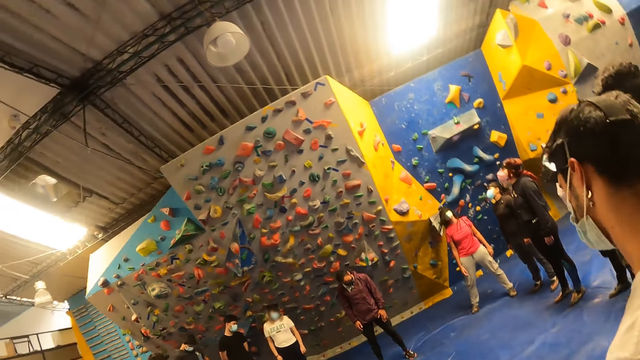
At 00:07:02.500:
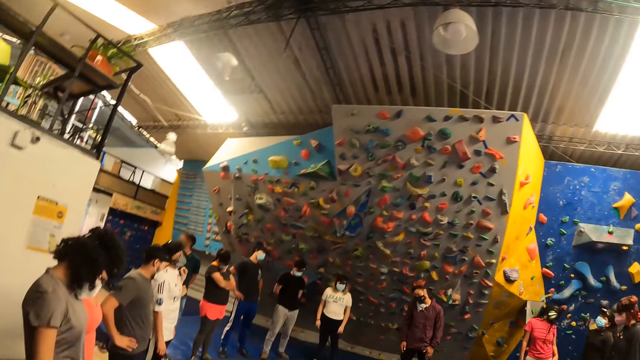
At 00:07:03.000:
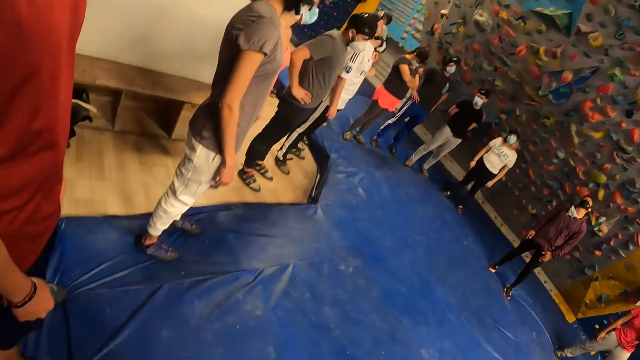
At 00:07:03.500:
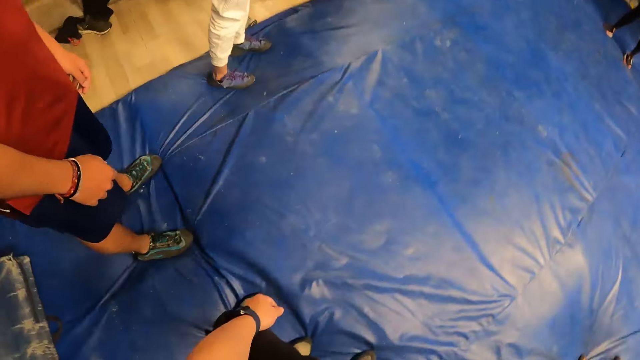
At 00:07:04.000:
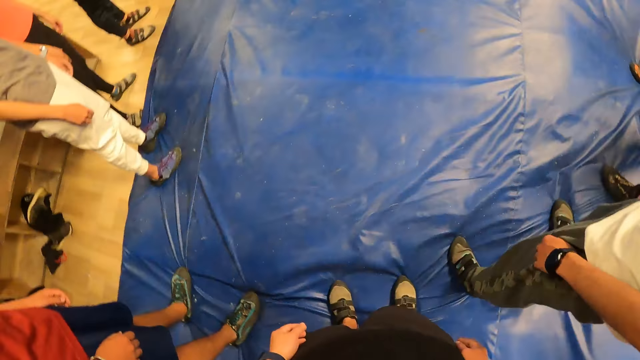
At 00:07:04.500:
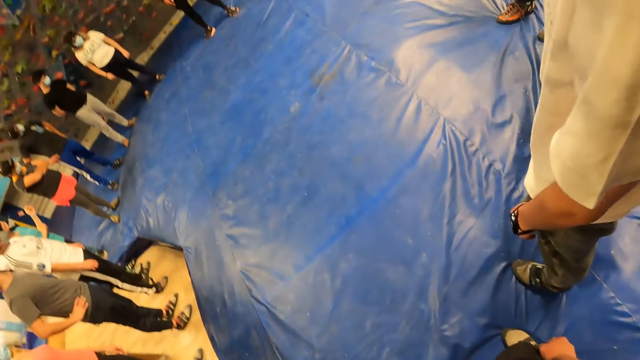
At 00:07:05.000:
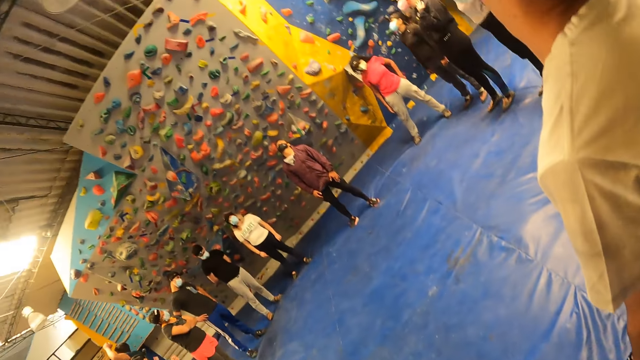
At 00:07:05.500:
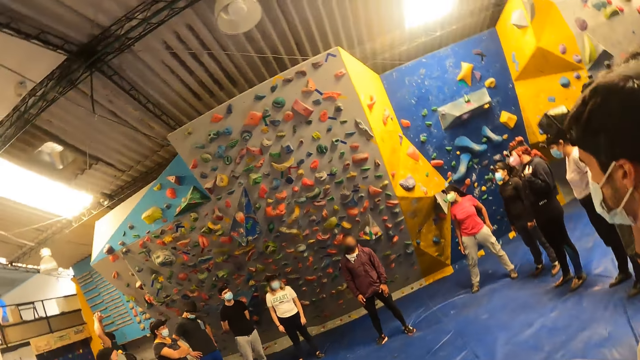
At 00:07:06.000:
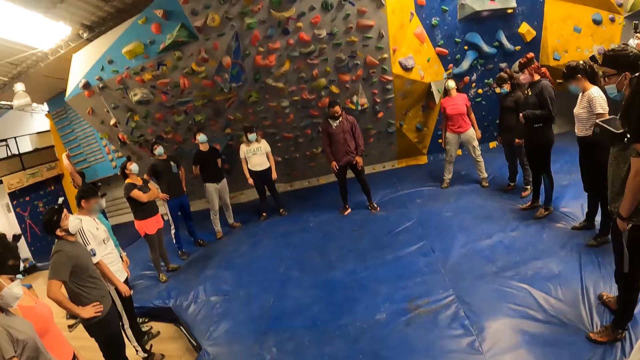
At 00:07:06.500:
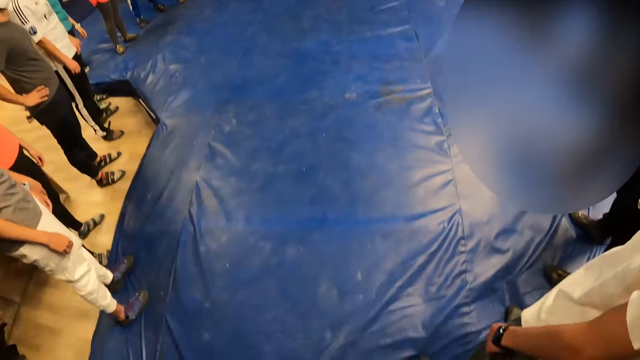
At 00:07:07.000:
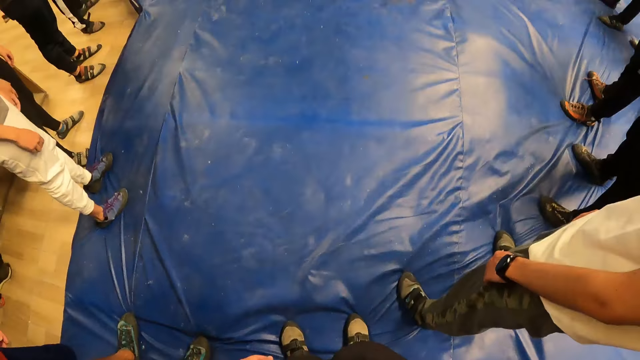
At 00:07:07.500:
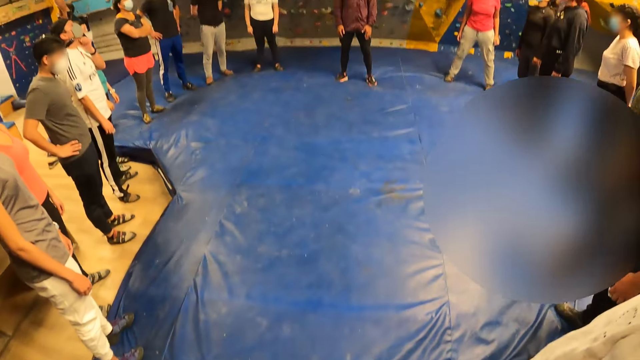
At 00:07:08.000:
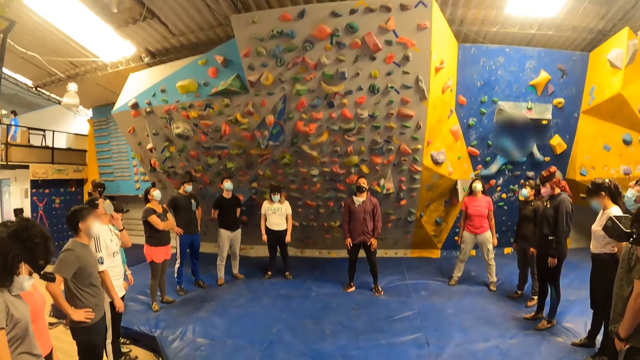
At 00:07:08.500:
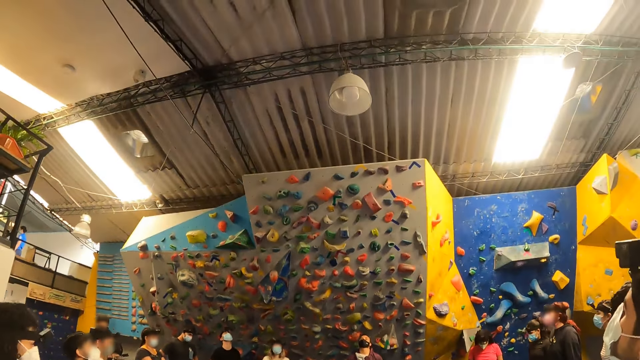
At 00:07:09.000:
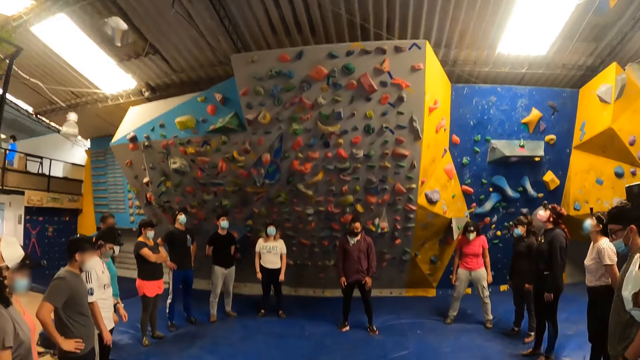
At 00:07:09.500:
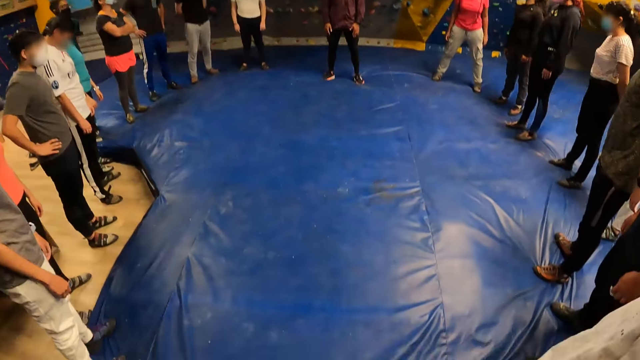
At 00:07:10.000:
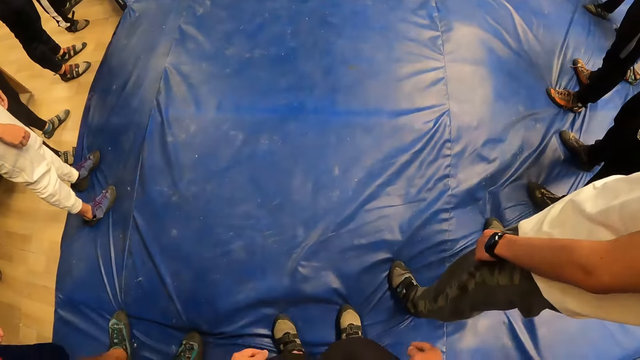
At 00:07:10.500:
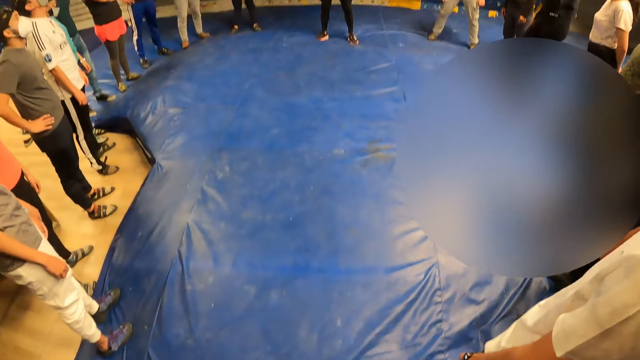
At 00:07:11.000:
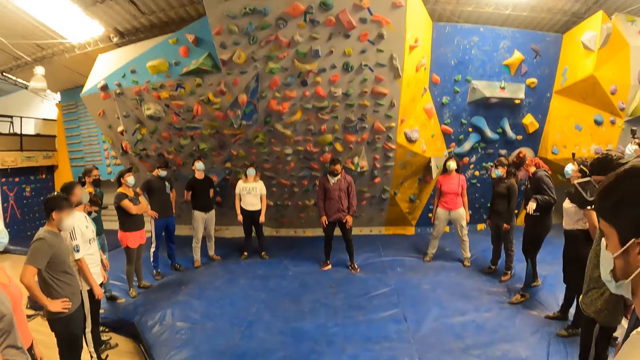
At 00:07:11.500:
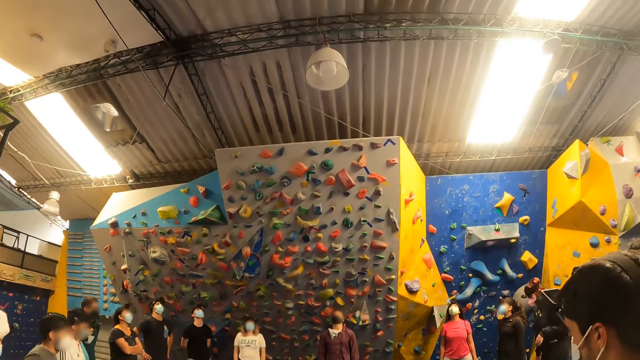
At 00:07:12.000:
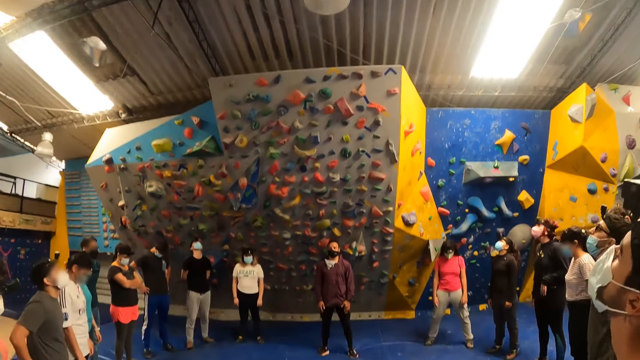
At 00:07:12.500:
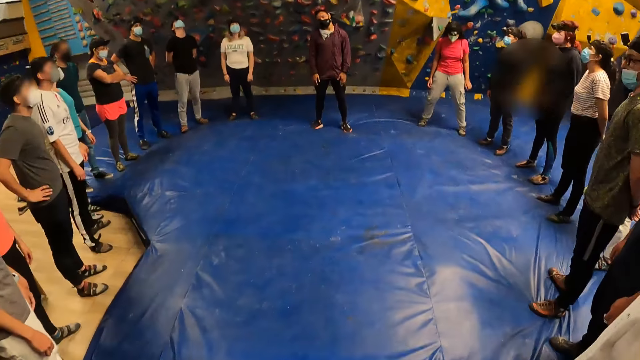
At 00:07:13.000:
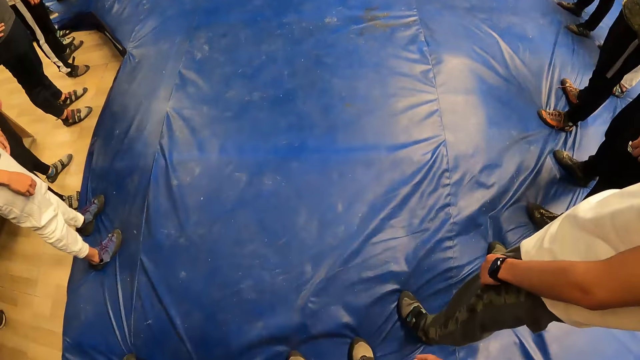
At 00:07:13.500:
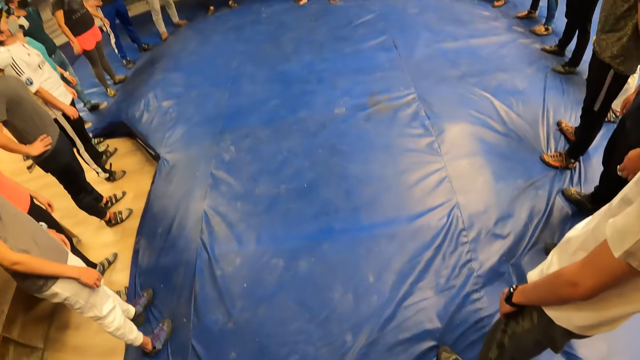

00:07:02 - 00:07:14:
The camera wearer looks around.

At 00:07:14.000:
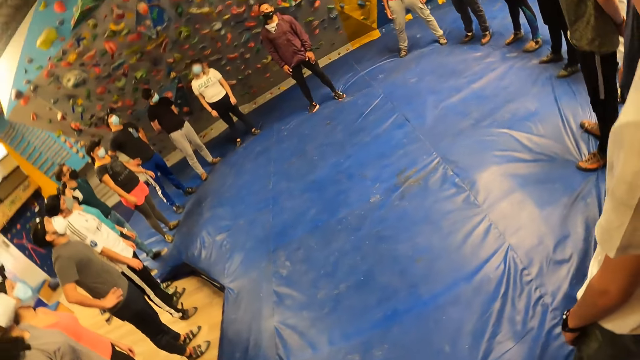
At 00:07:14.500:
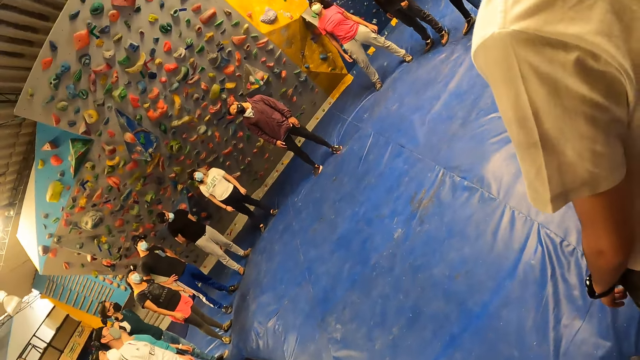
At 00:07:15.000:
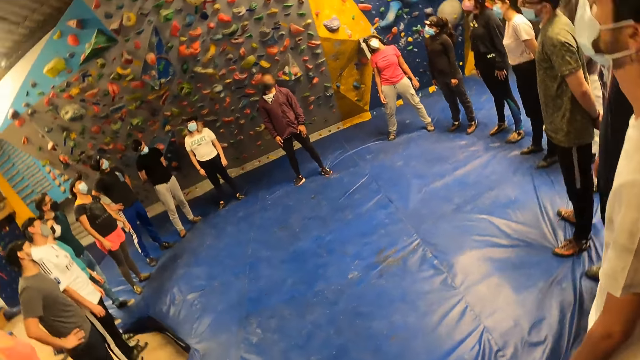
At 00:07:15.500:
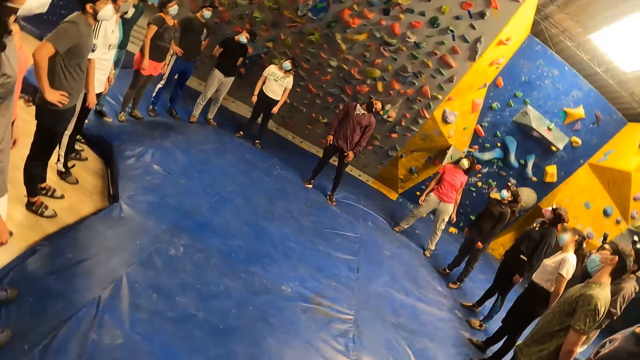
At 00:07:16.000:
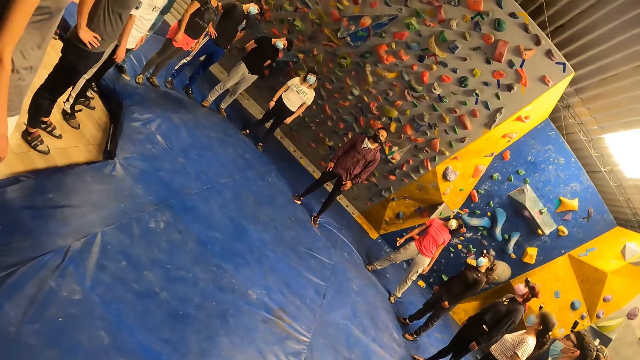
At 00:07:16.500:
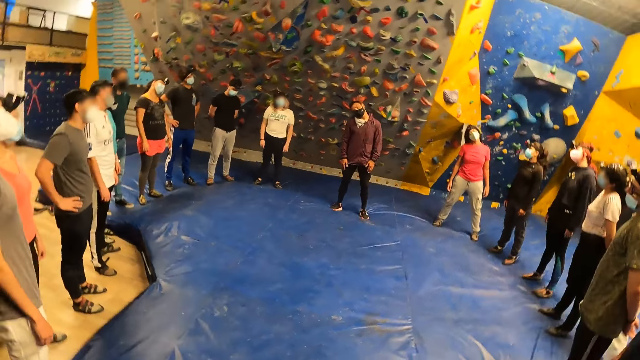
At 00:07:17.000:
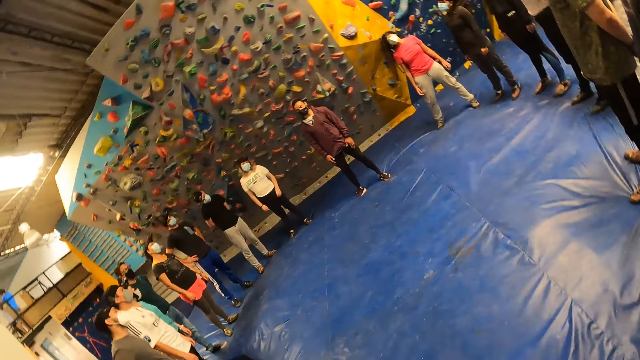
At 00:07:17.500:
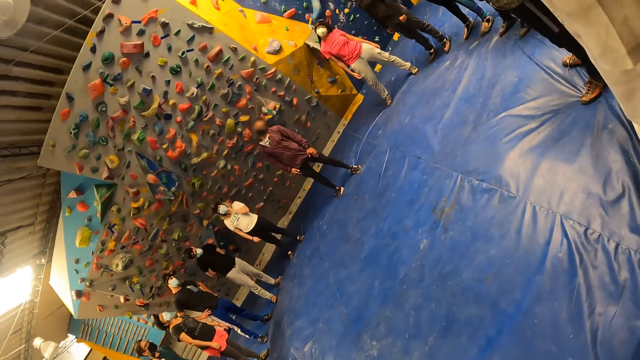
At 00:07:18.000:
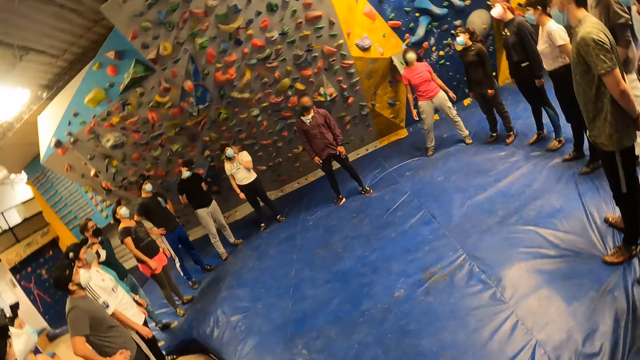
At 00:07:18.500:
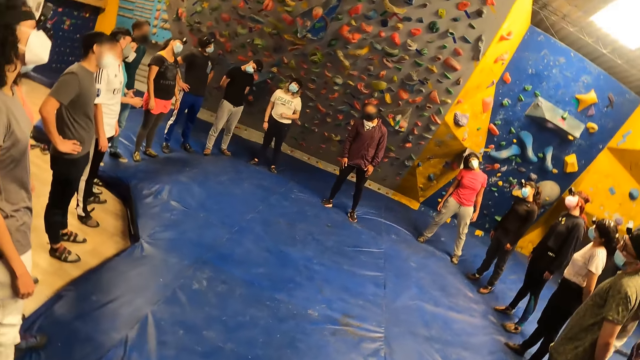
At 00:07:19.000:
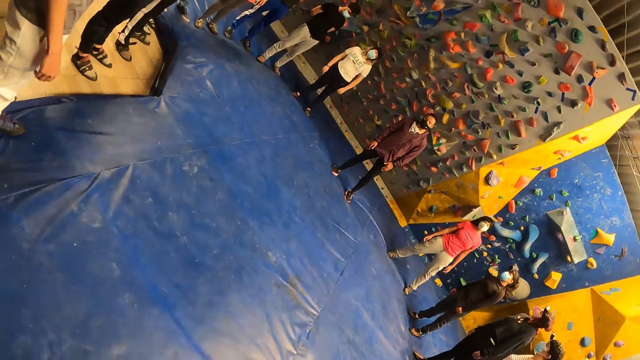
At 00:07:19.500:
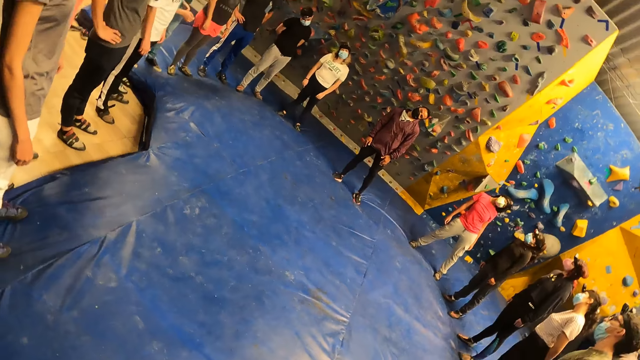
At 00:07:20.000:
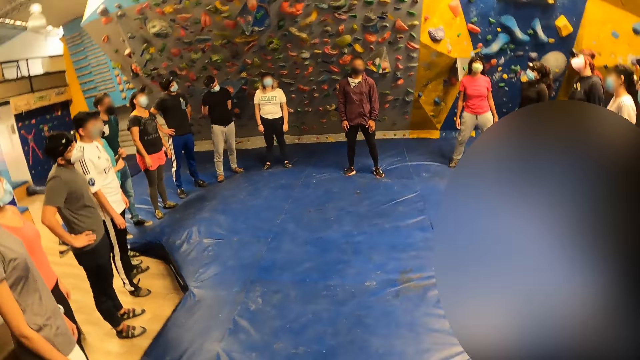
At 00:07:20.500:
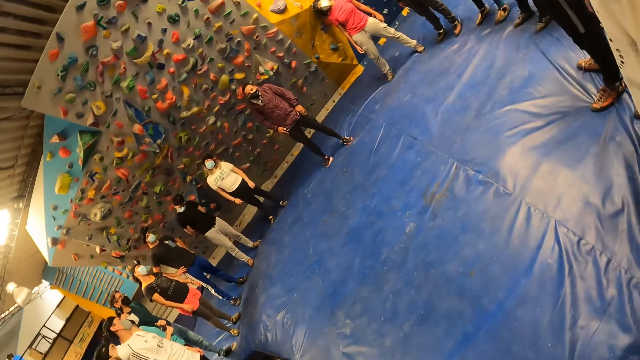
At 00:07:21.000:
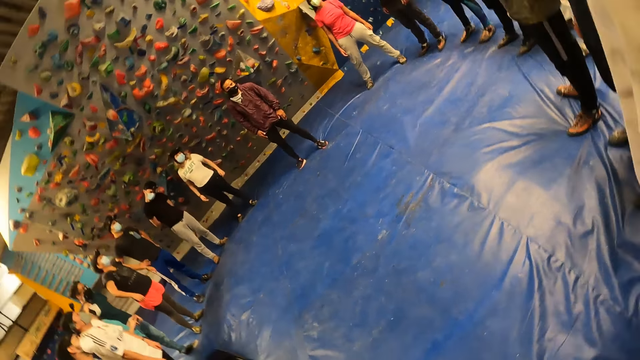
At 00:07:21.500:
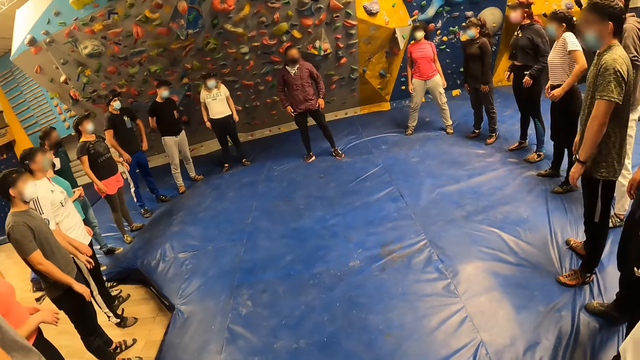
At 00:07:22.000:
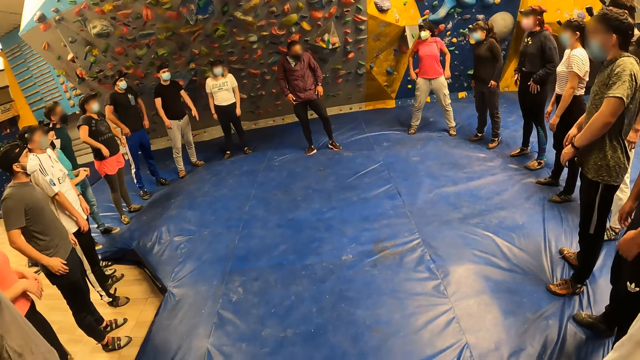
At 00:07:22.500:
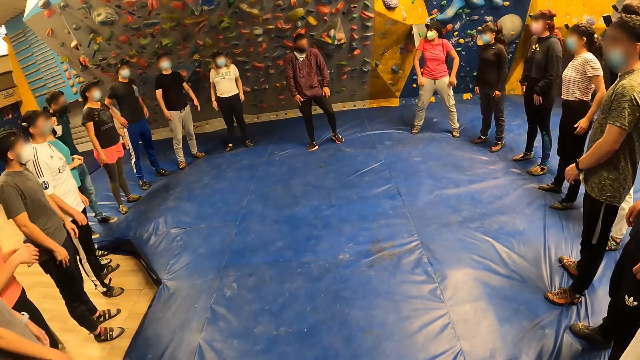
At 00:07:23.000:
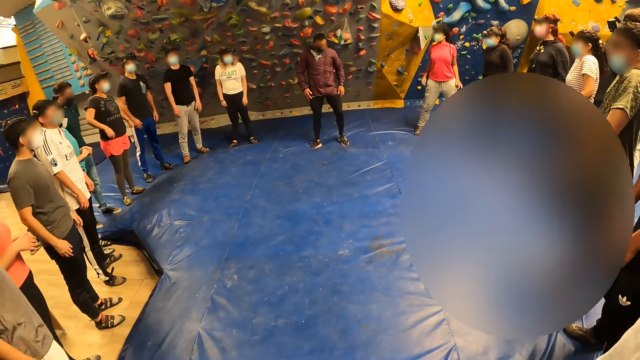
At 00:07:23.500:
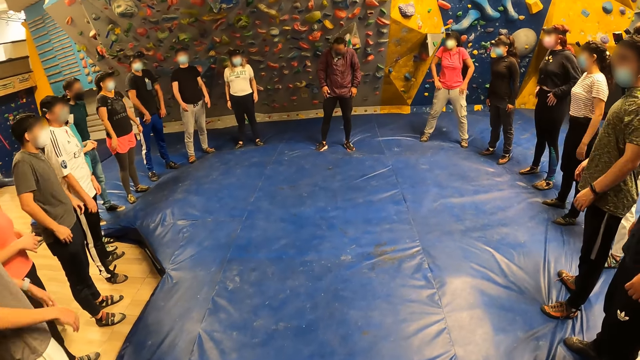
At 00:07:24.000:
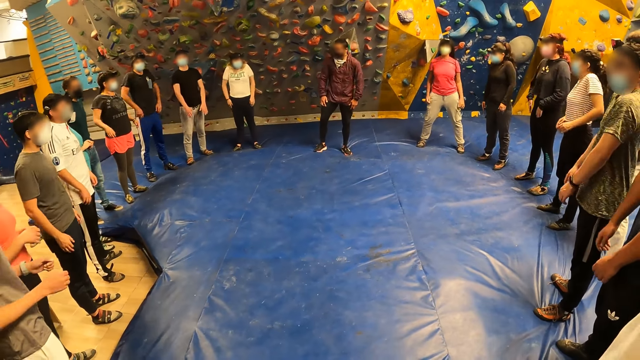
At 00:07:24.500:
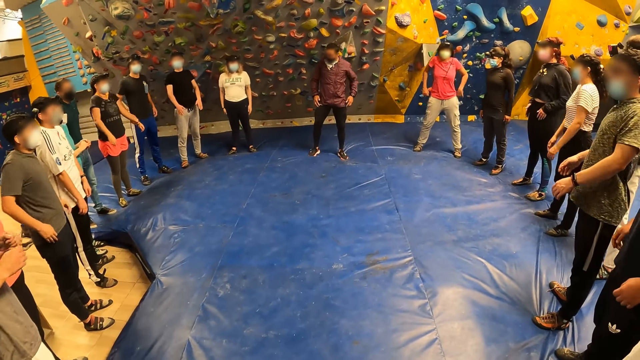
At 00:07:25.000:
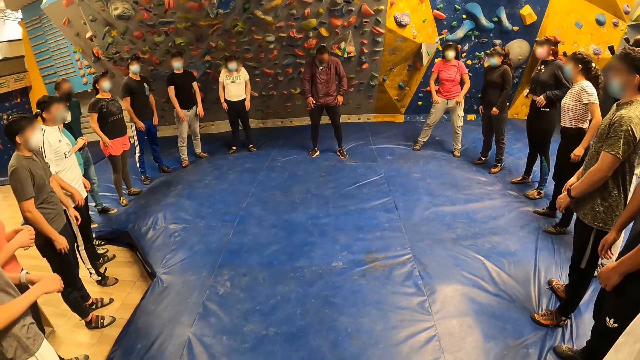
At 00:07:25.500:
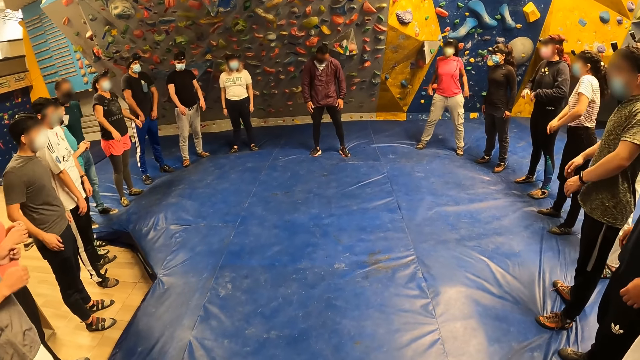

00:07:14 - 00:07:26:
The instructor exercises his shoulders. A lady moves her shoulders. A man moves his shoulders. Another man moves his shoulders. Another man moves his shoulders. Another man moves his shoulders. Another man moves his shoulders. Another man moves his shoulders. Another man moves his shoulders. Another man moves his shoulders. Another man moves his shoulders. Another man moves his shoulders. Another man moves his shoulders. Another man moves his shoulders. Another man moves his shoulders. Another lady moves her shoulders. Another lady moves her shoulders.
